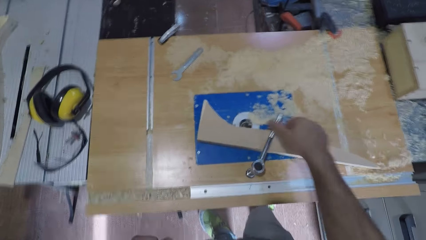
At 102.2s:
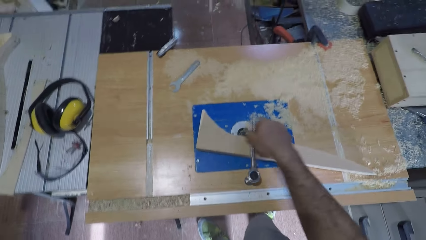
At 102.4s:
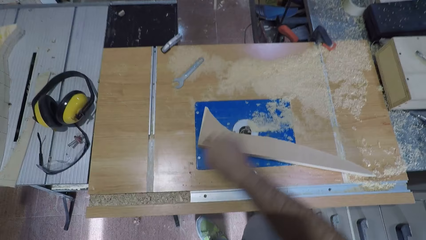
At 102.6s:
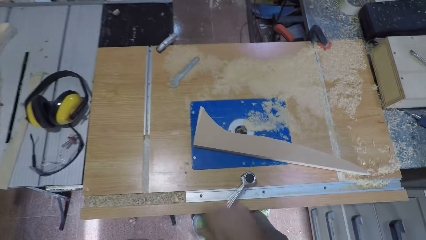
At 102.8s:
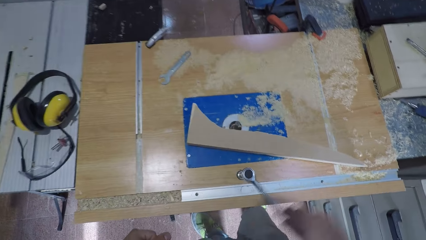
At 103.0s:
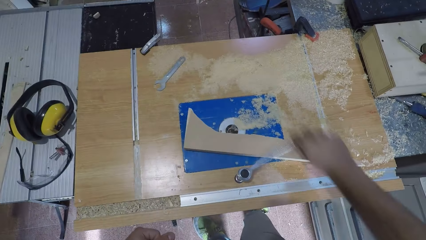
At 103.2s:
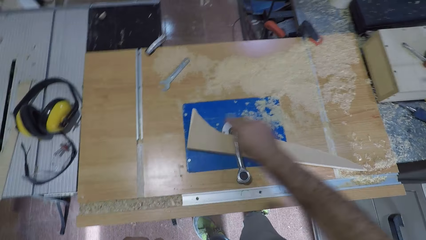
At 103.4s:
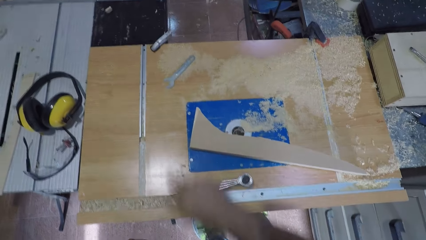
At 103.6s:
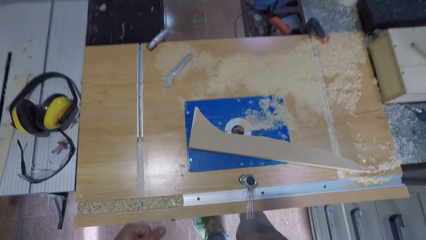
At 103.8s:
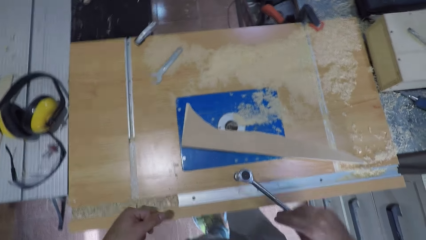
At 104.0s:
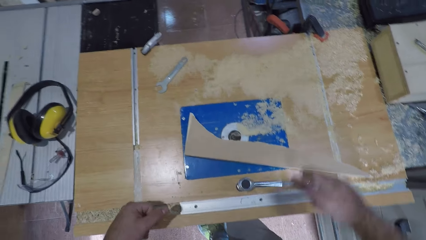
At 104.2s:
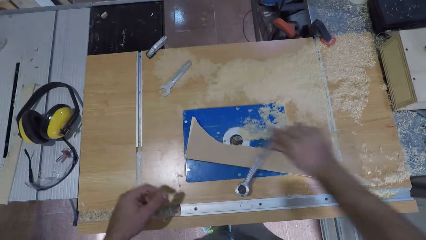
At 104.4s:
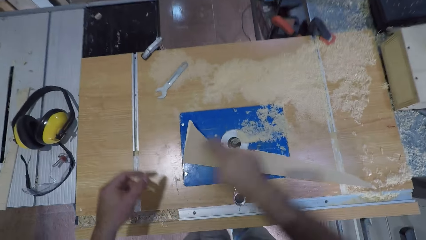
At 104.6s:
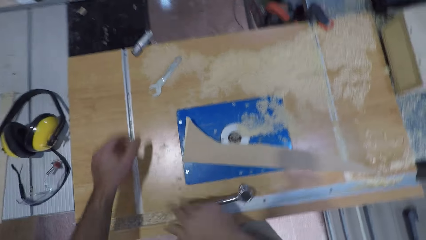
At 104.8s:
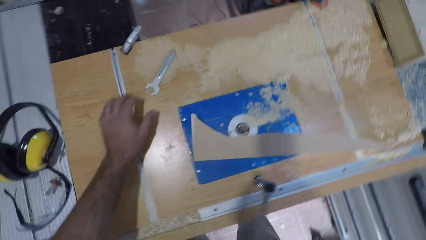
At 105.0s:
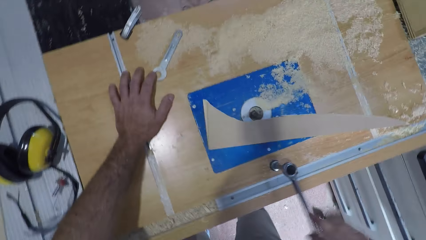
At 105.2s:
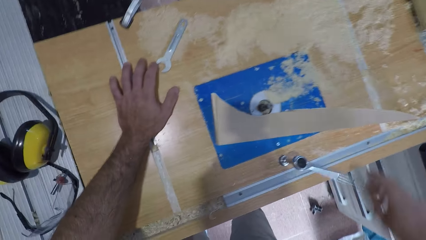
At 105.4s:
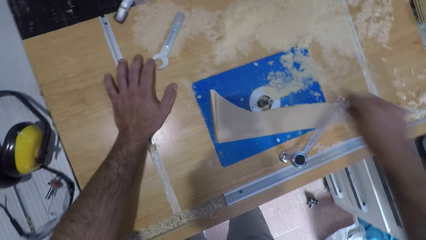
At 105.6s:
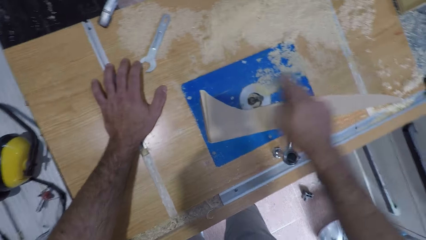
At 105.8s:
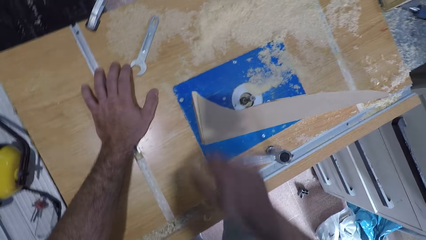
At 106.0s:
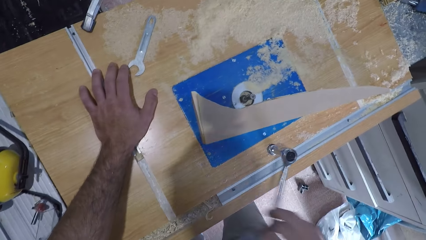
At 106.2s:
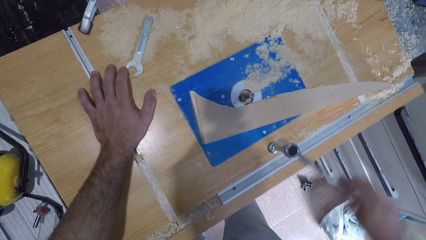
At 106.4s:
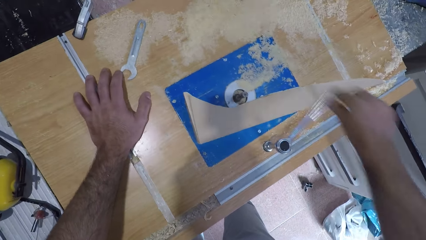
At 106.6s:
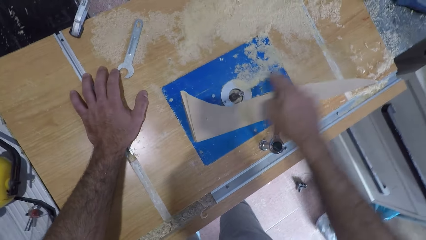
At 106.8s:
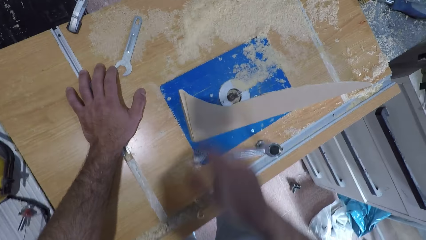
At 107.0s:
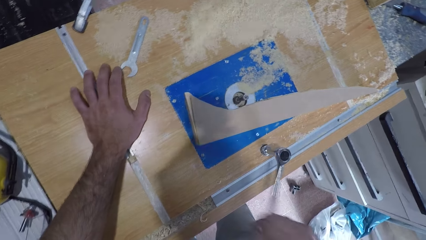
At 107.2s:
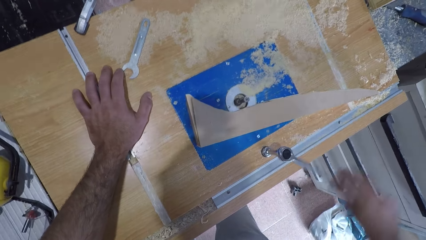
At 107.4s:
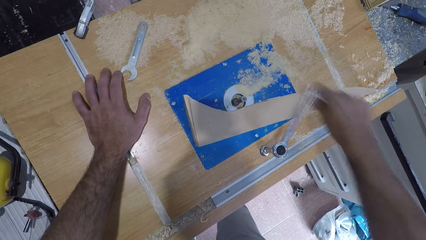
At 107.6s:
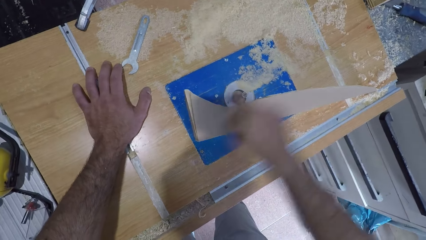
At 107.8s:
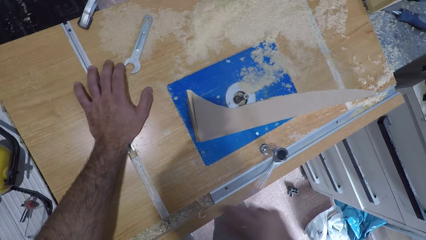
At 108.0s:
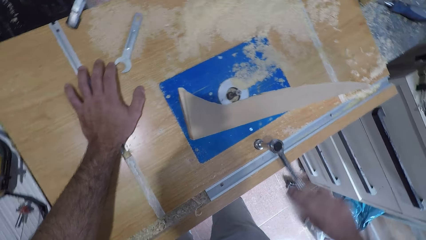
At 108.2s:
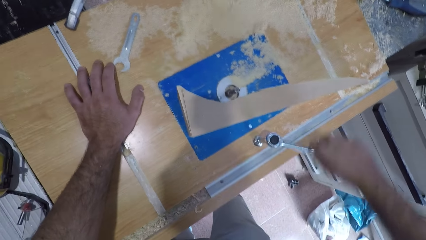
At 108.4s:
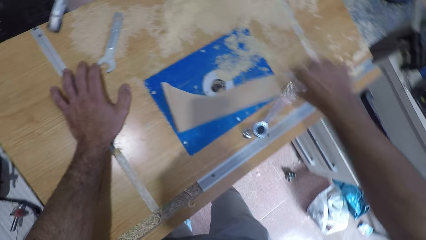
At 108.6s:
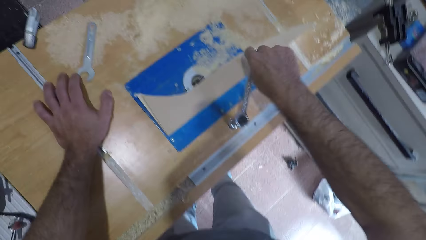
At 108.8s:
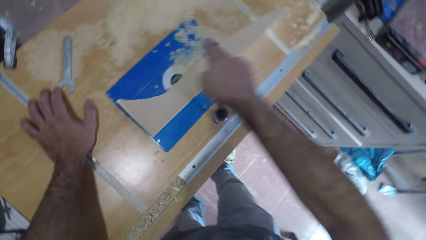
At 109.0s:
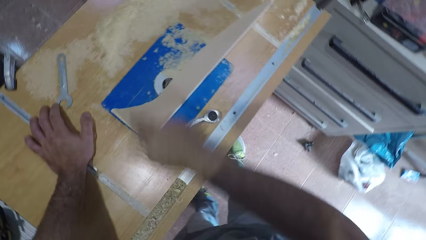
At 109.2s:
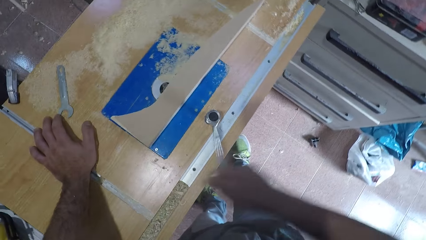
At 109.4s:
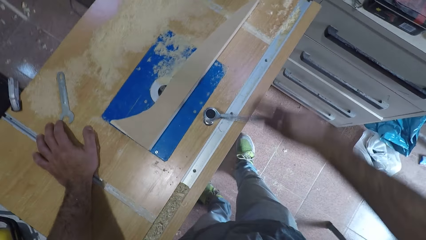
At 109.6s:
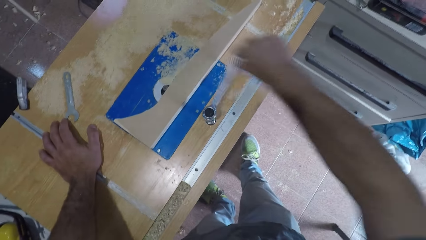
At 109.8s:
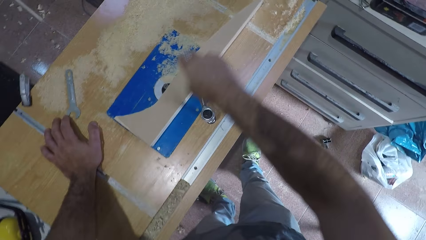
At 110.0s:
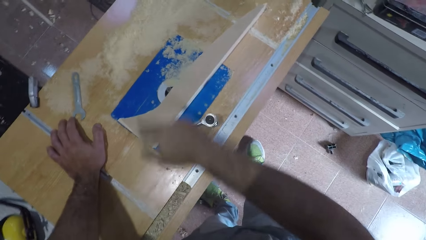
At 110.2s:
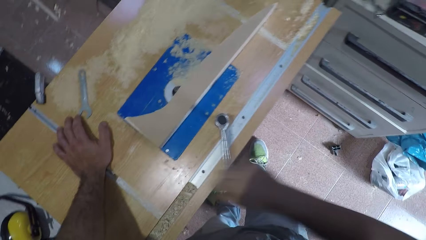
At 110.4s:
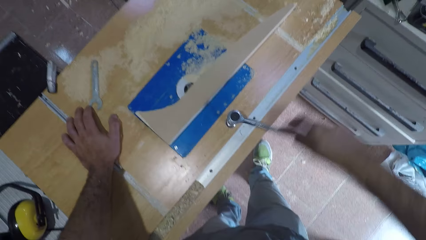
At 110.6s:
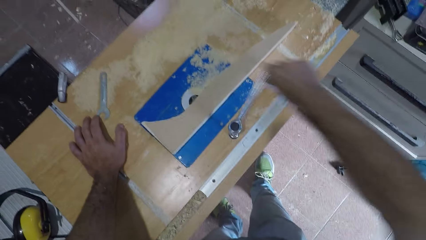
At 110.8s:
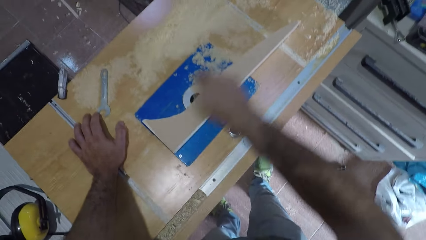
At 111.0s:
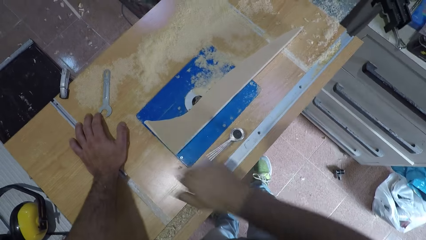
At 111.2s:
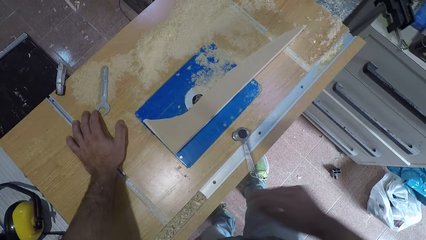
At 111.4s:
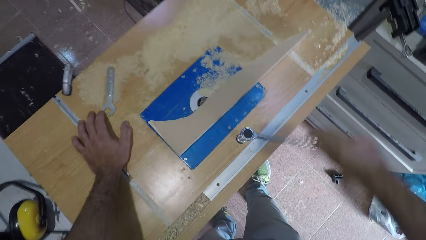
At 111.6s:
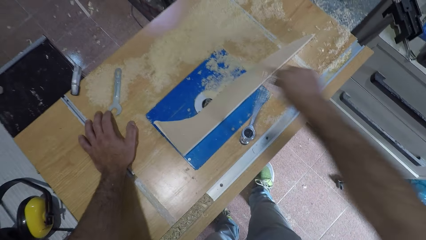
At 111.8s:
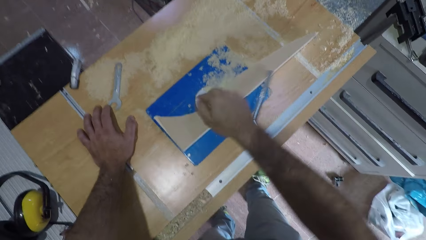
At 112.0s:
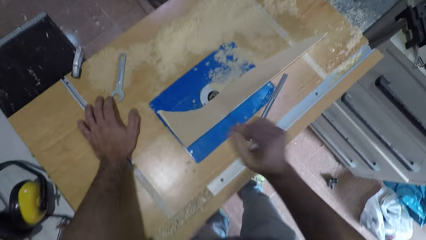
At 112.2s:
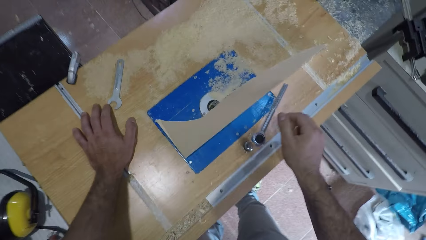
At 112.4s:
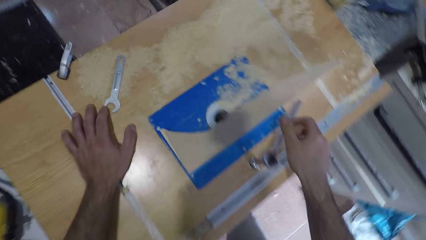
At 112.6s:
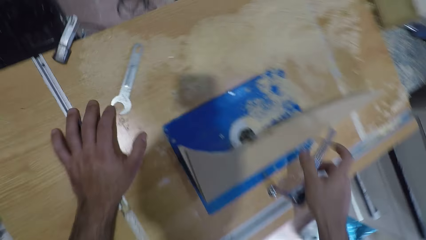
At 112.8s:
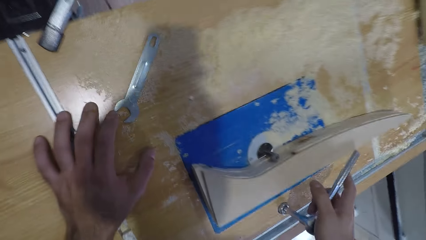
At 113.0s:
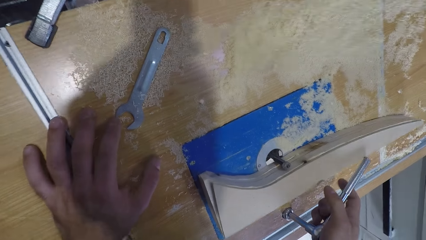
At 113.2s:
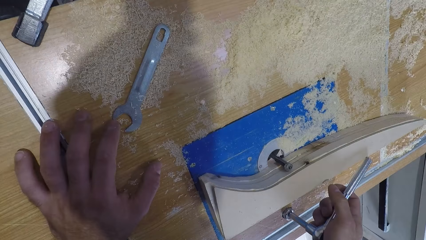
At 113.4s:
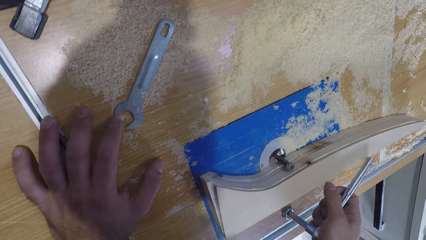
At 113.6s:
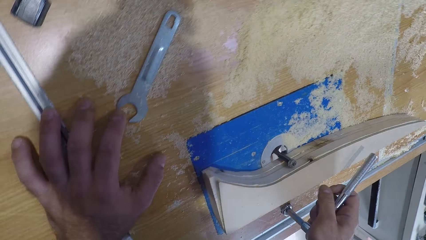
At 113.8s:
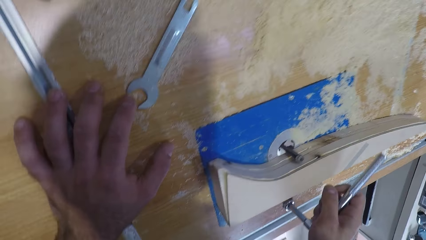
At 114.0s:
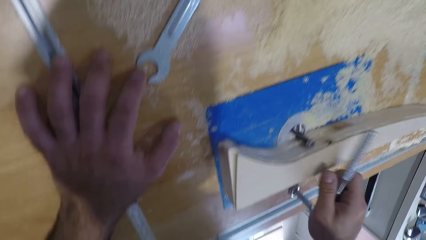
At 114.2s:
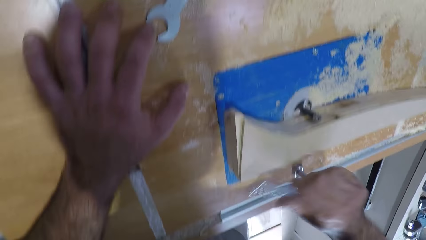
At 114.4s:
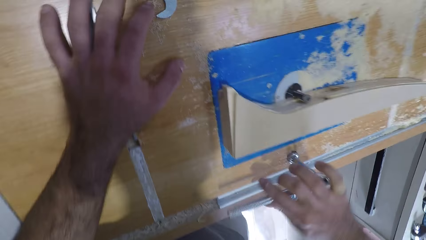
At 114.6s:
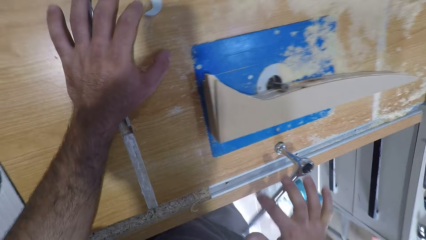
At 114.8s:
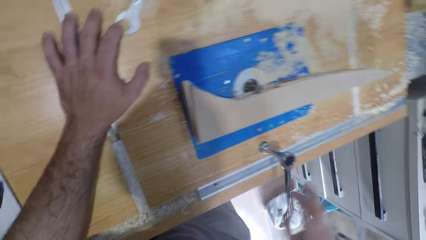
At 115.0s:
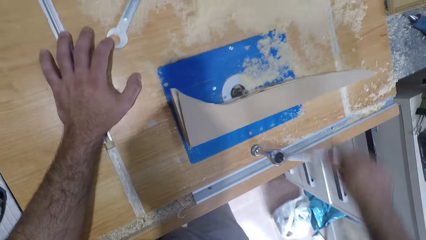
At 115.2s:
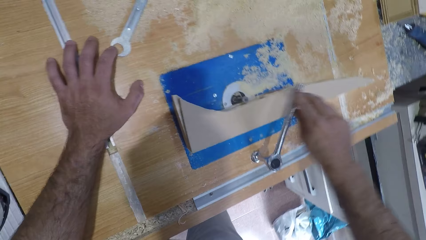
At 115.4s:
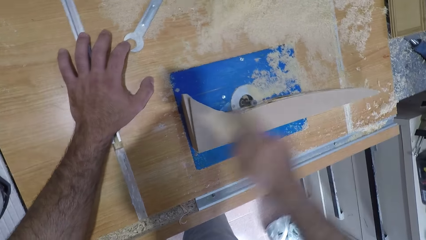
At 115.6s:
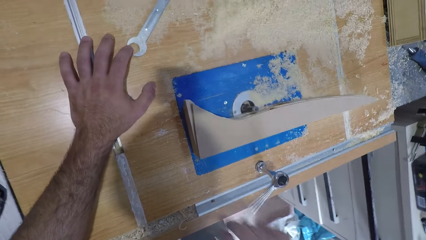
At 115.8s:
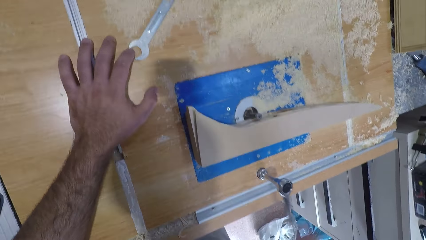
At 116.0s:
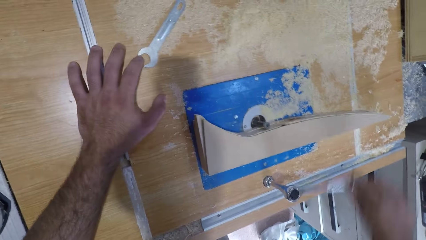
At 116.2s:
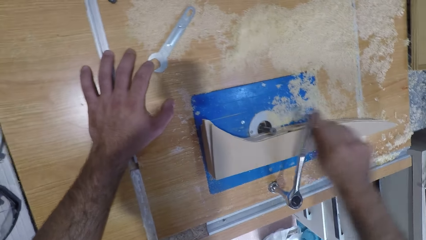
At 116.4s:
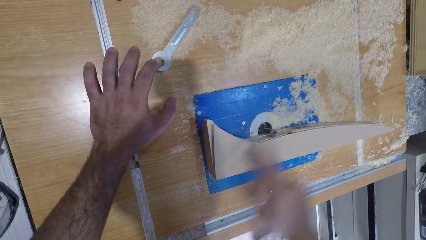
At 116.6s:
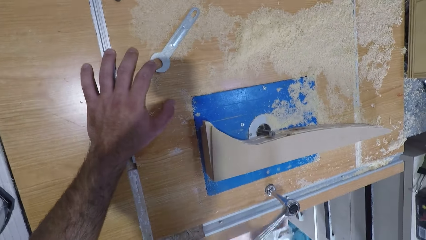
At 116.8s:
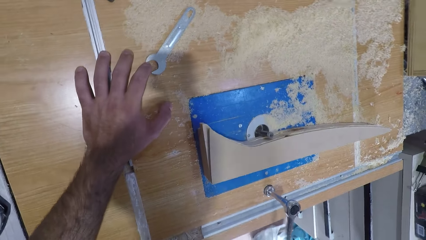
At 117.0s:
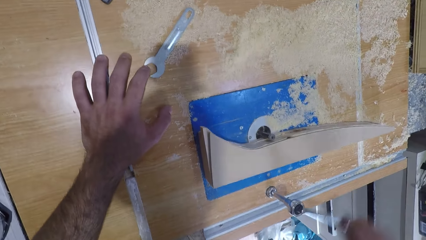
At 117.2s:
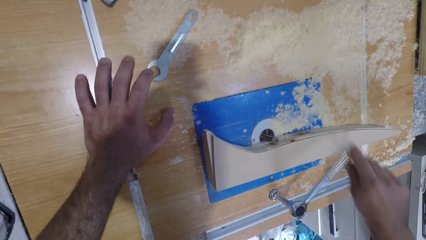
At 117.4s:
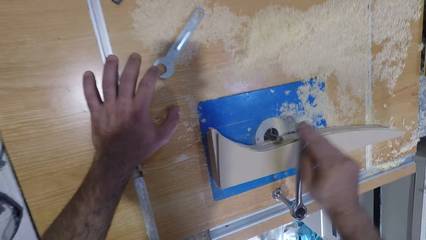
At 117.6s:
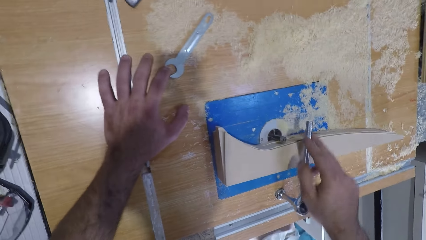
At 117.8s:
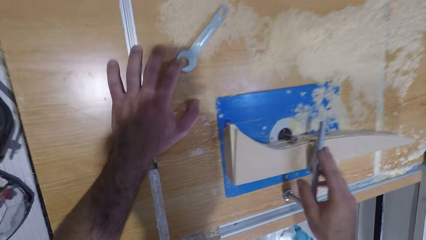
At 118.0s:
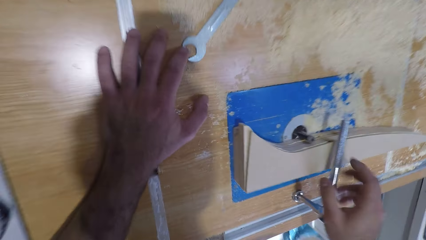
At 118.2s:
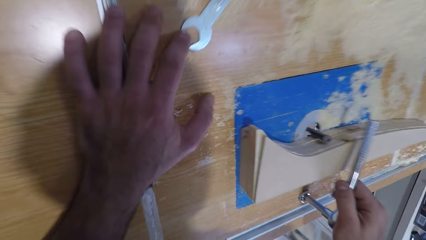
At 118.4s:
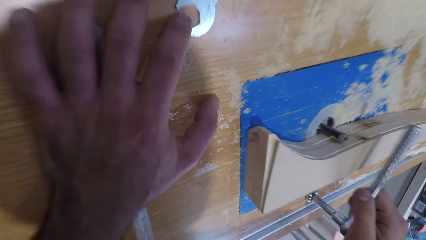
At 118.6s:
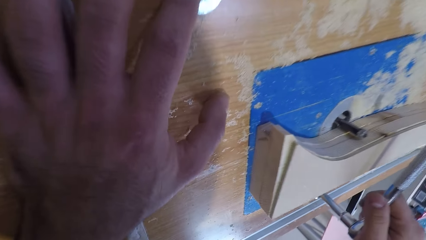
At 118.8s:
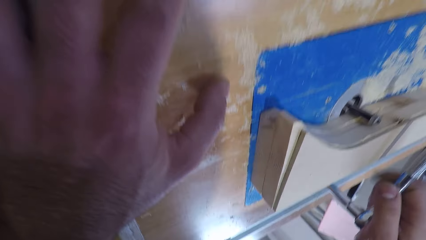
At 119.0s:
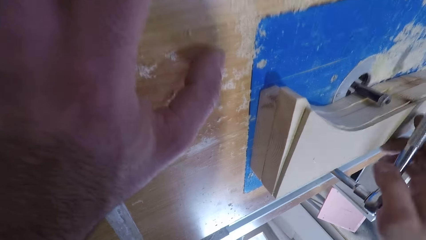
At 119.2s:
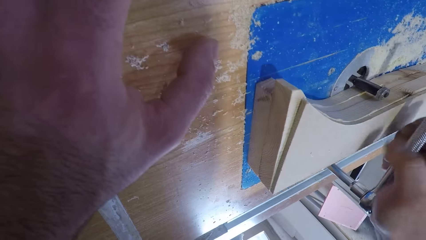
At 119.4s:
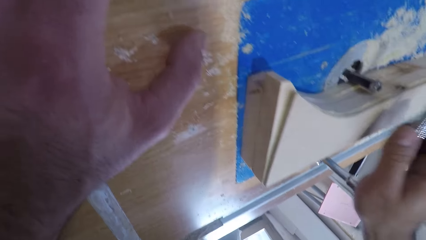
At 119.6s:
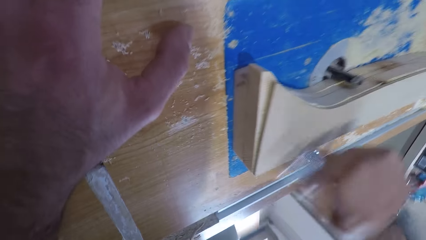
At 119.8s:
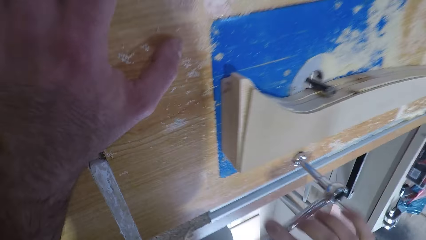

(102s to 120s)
The camera wearer places his left hand on top of the wood carving machine. He tightens the bolt. He looks through the hole. He tightens the bolt. He looks through the hole.
